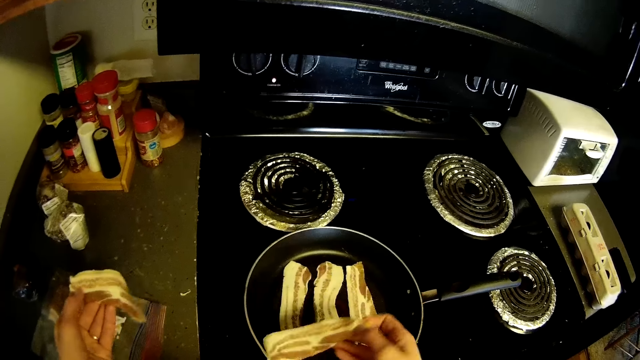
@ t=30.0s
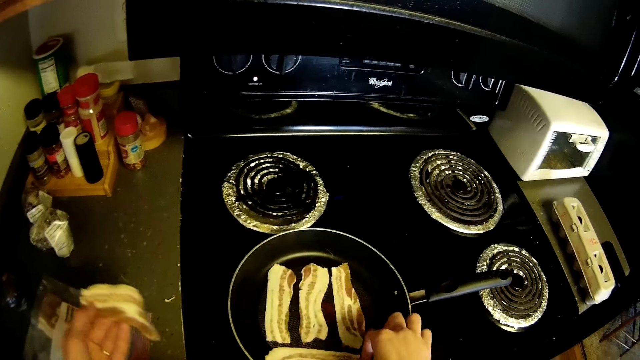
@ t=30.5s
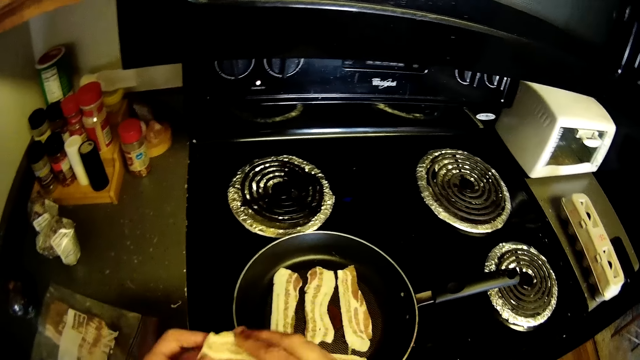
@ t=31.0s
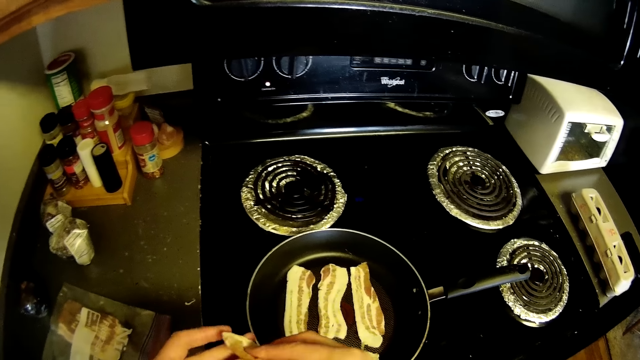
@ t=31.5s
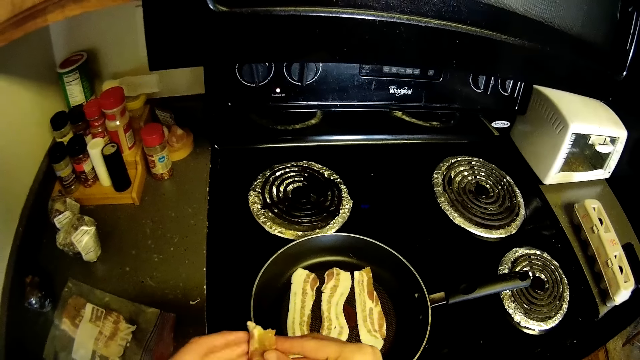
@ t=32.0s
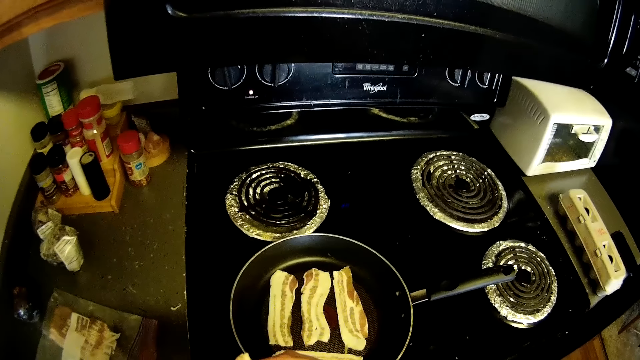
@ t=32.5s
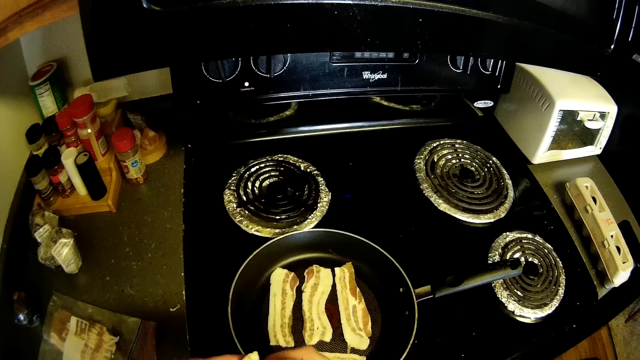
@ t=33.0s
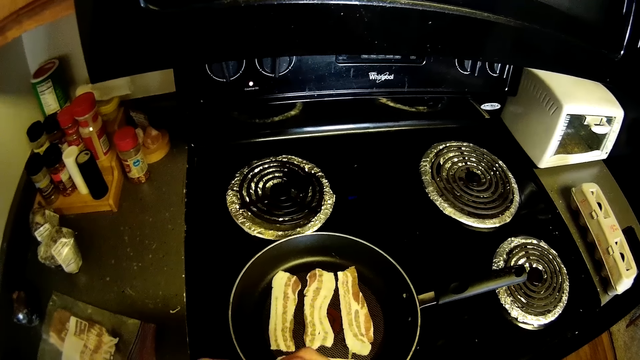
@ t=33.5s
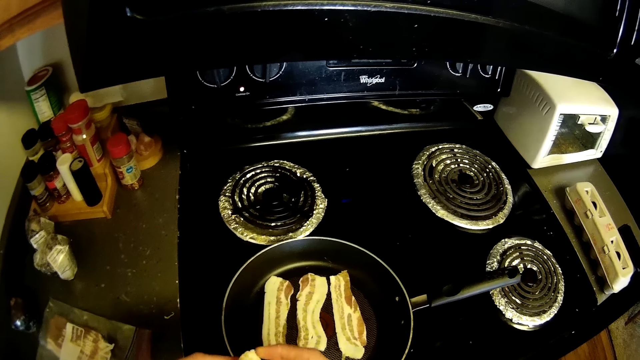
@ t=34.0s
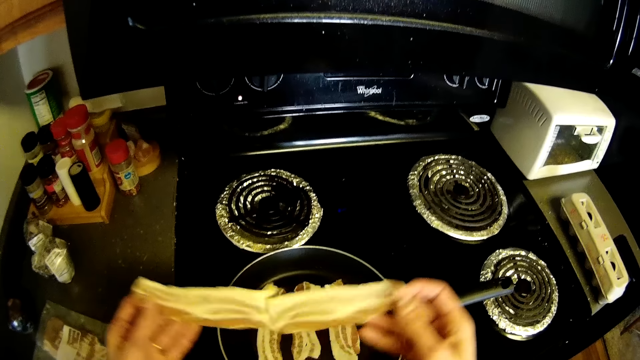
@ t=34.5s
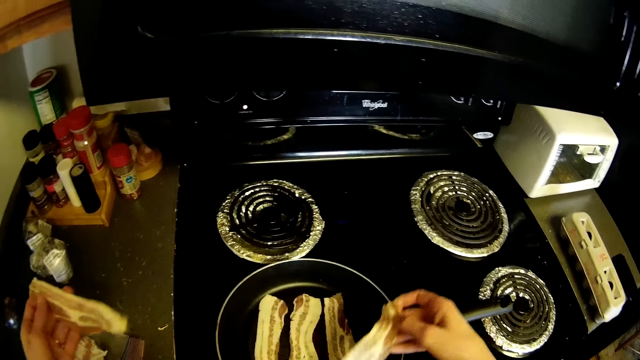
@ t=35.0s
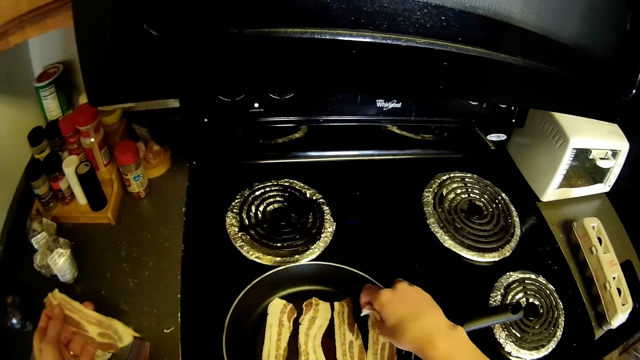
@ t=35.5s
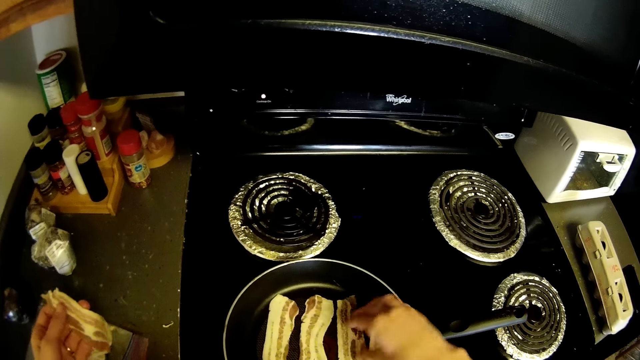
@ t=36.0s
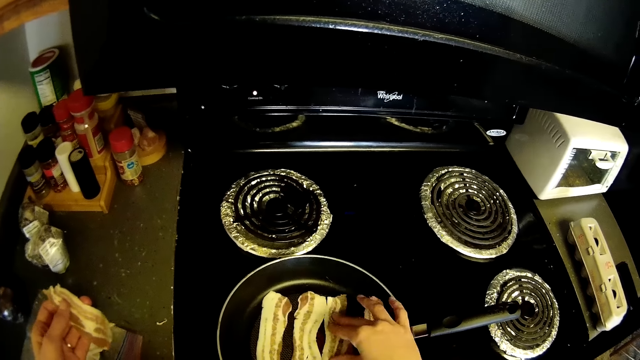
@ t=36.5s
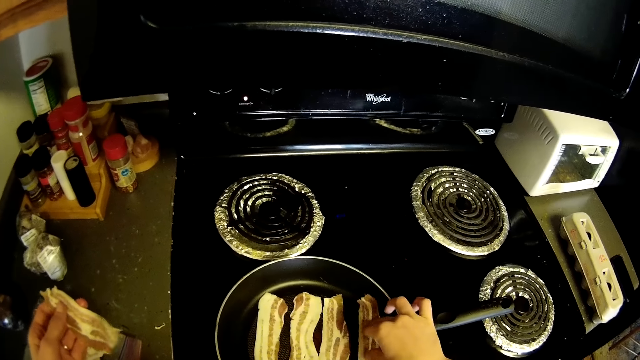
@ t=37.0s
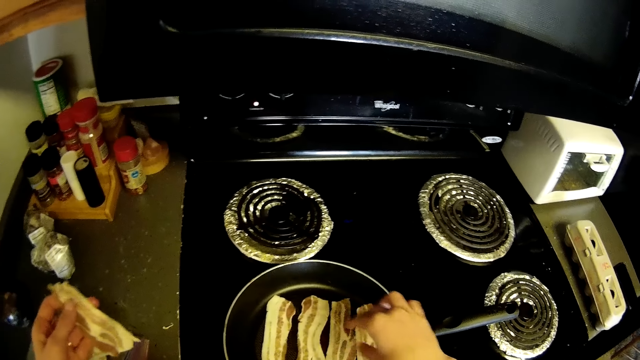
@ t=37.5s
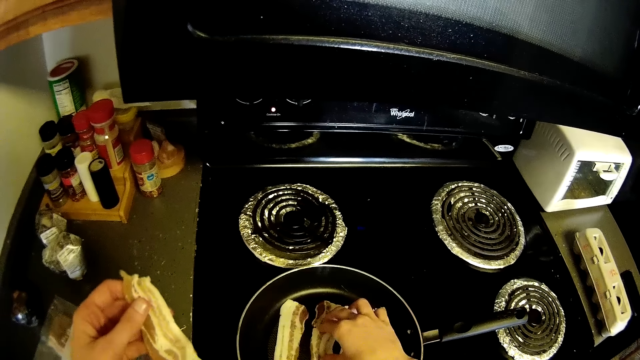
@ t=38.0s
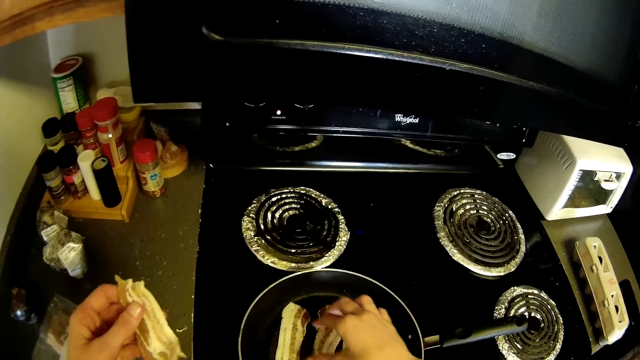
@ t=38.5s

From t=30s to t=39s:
The camera wearer places one piece of cold cut on the pan on the gas cooker with her right hand. She separates the pieces of cold cuts with both hands. She places one piece of cold cut on the pan on the gas cooker with her right hand. She adjusts the pieces of cold cuts in the pan on the gas cooker with her right hand.

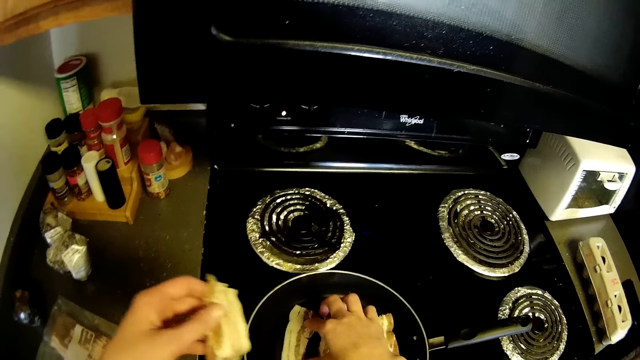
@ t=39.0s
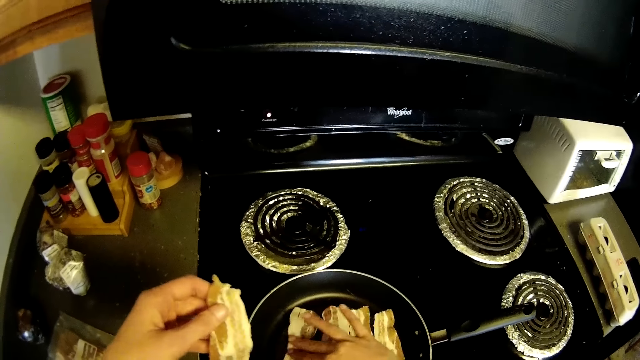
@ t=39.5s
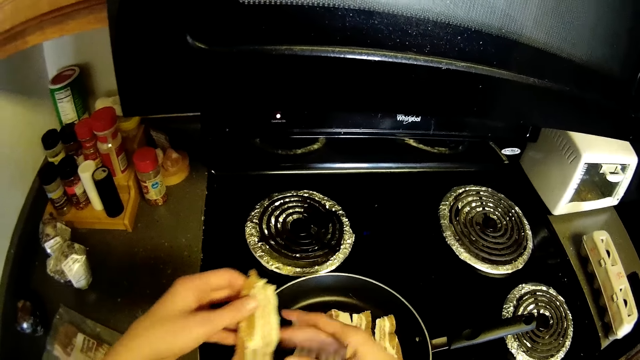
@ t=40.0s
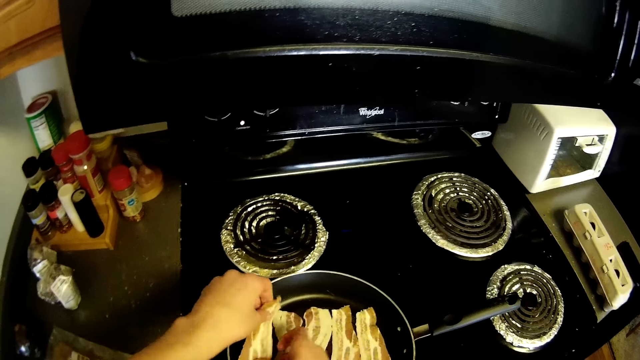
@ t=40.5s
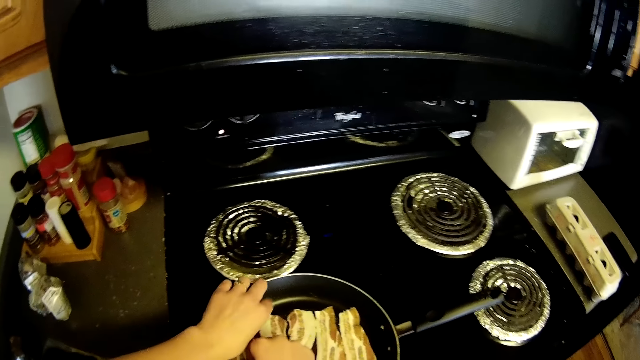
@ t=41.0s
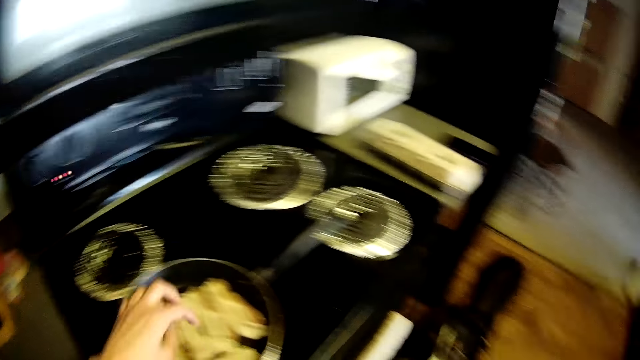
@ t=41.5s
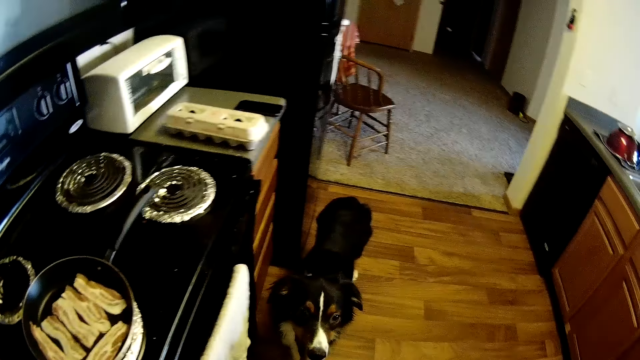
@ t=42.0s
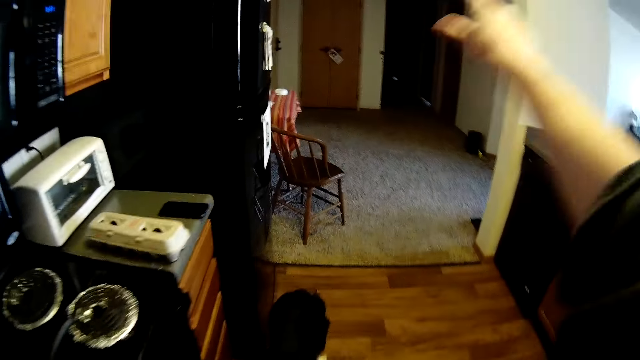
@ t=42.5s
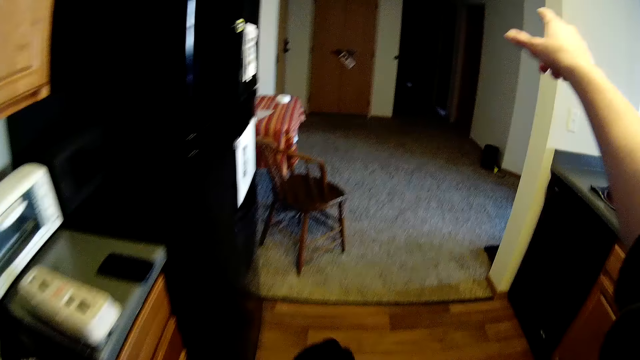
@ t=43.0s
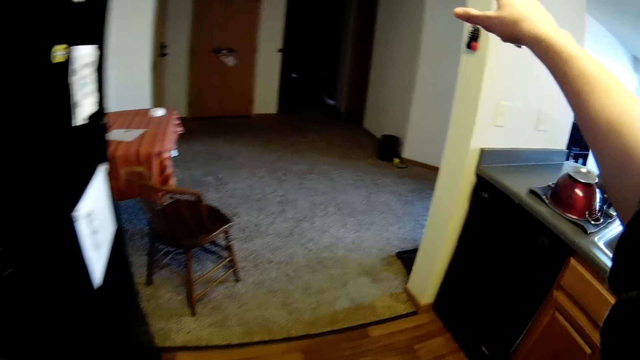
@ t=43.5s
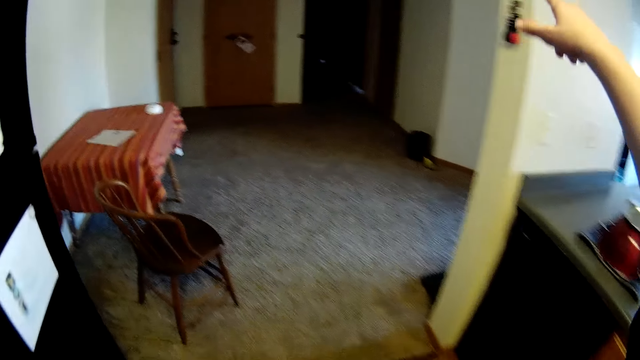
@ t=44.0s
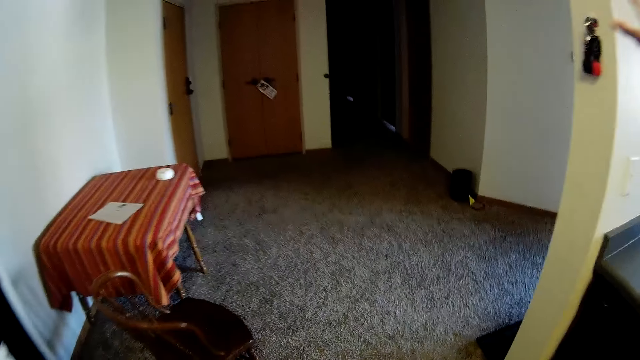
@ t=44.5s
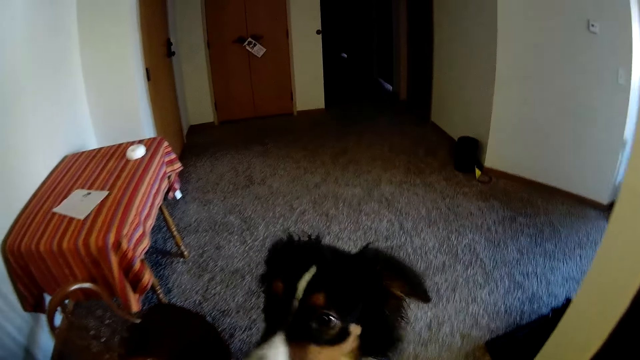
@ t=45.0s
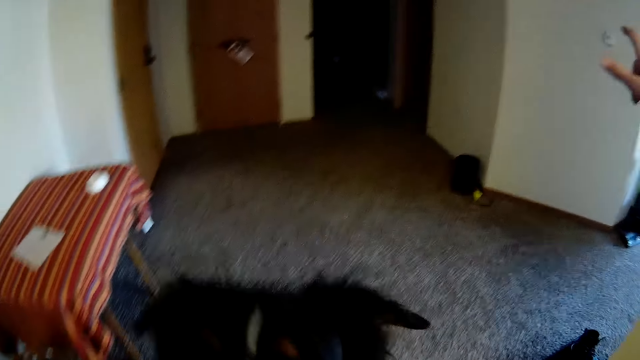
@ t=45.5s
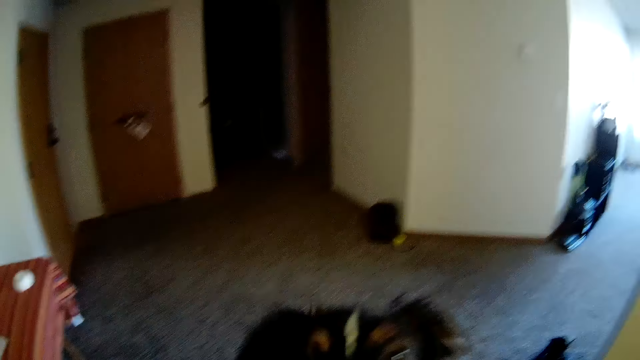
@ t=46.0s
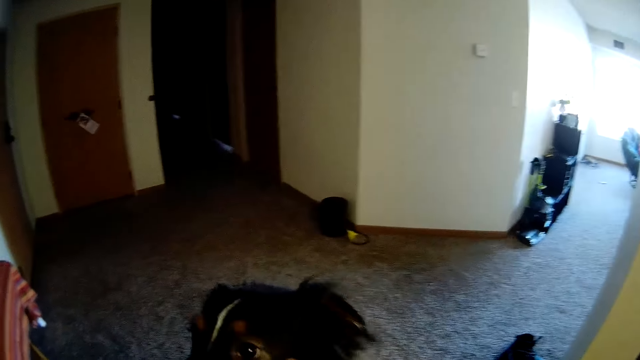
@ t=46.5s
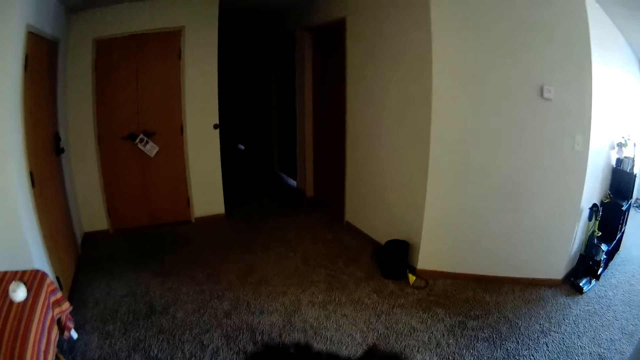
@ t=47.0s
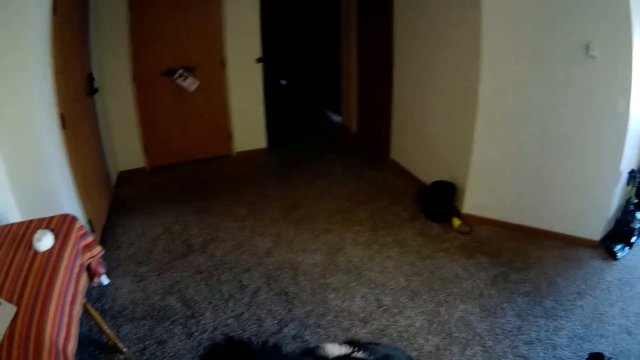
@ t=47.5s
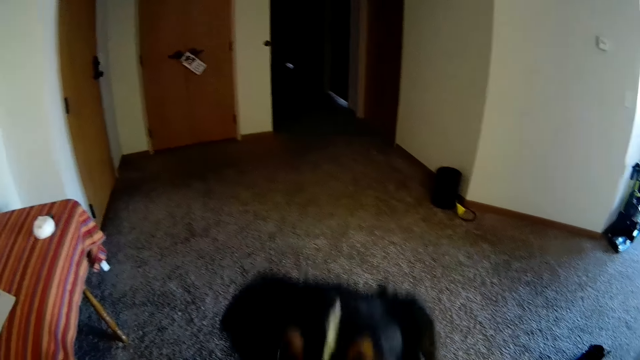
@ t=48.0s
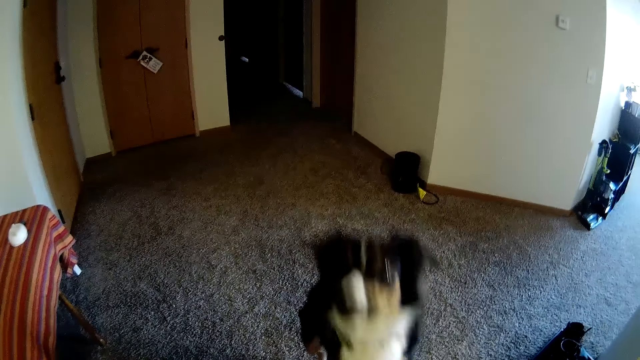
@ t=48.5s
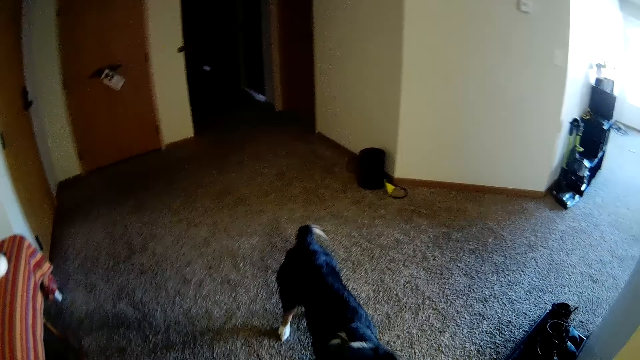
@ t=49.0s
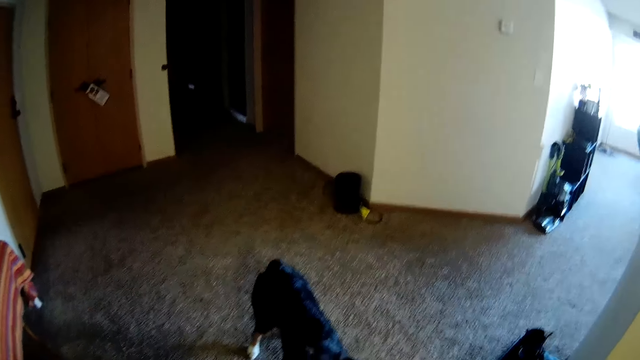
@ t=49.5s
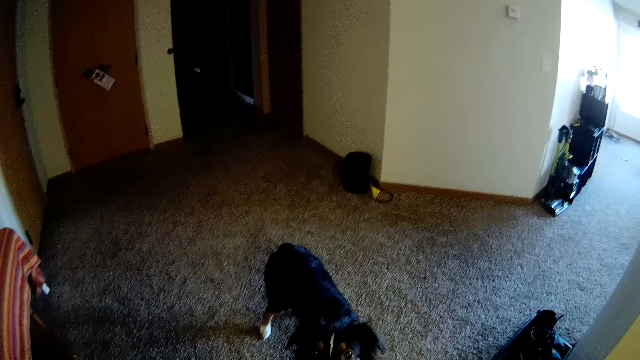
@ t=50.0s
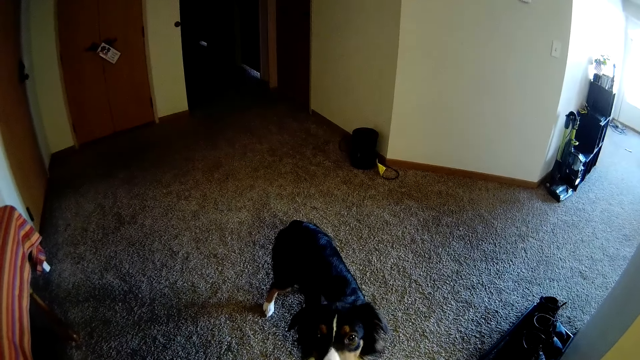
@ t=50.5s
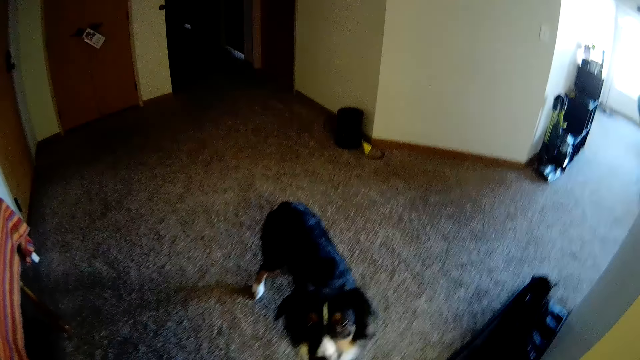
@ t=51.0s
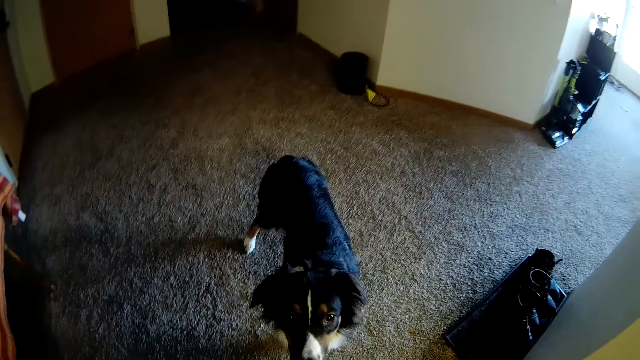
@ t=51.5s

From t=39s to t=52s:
The camera wearer places one piece of cold cut on the pan on the gas cooker with both hands. They interact with a dog. They point at the store. They walk in the house.
